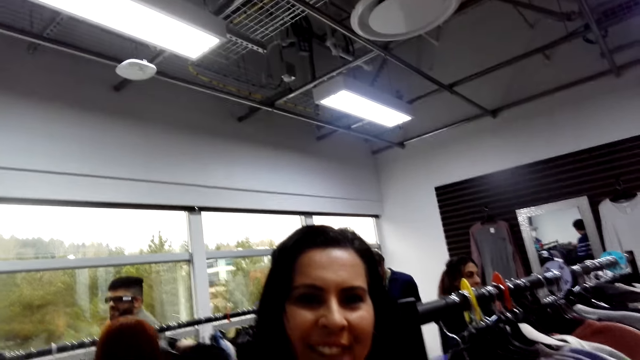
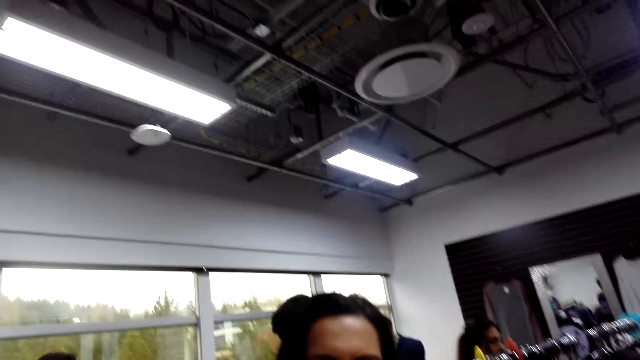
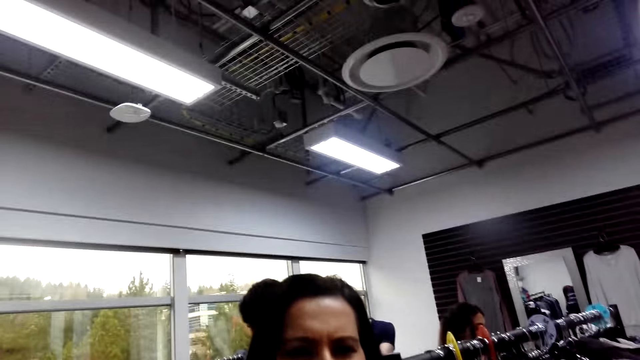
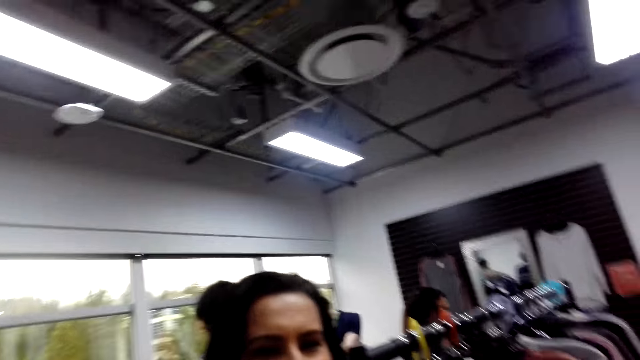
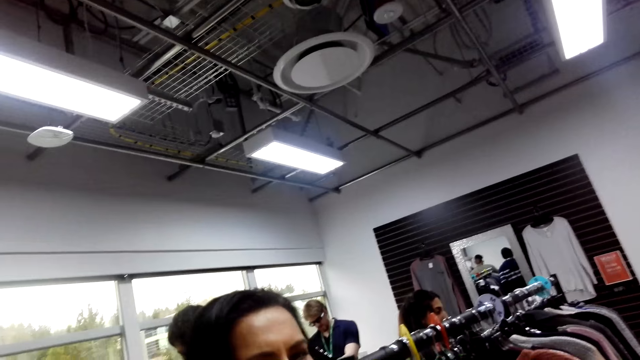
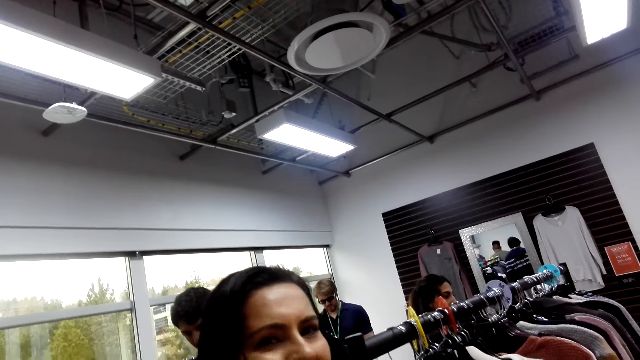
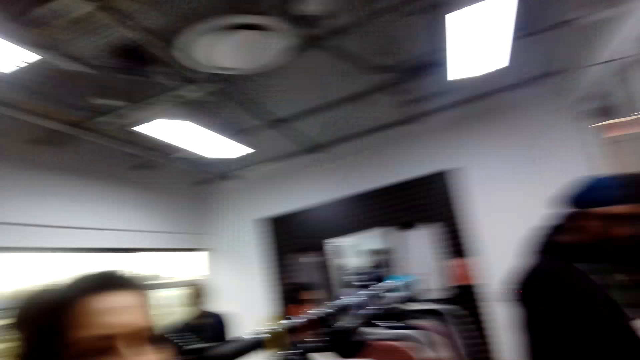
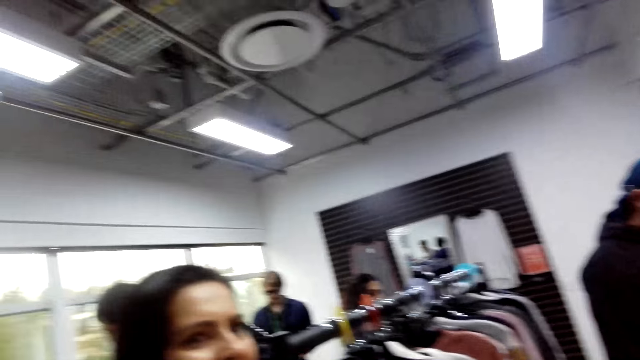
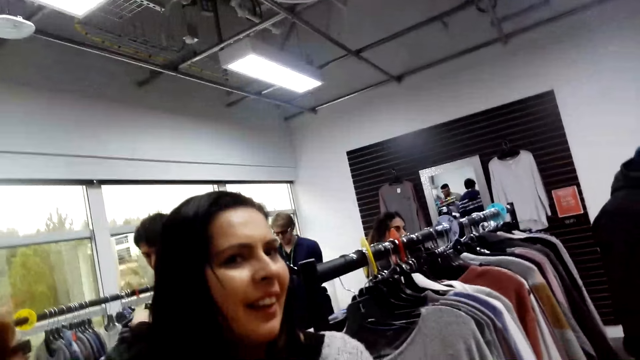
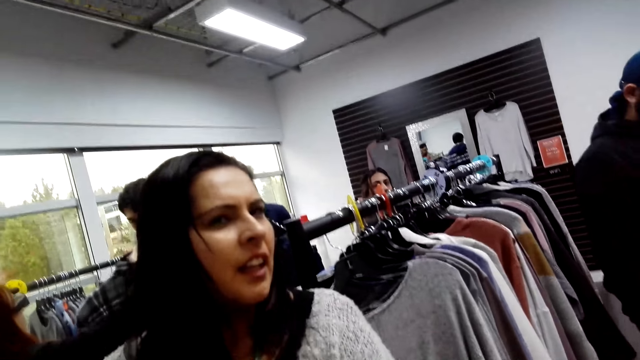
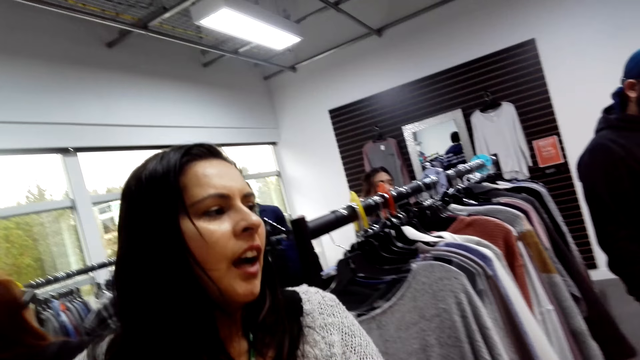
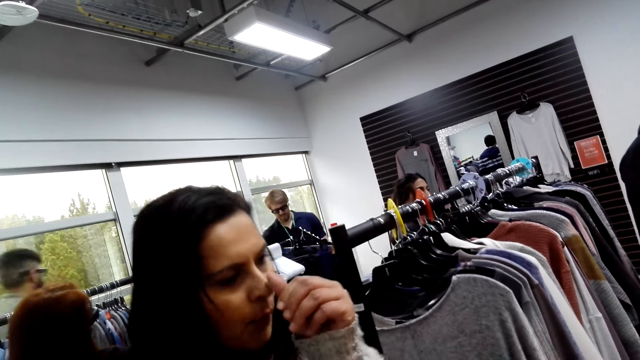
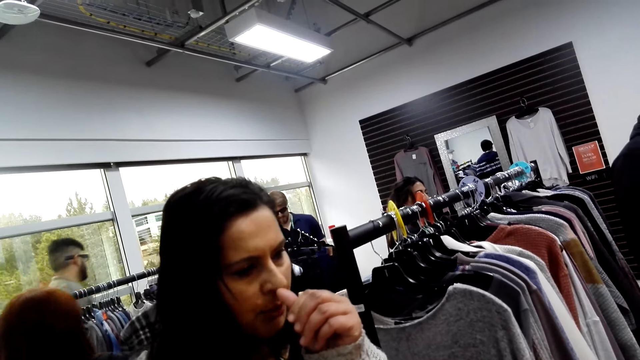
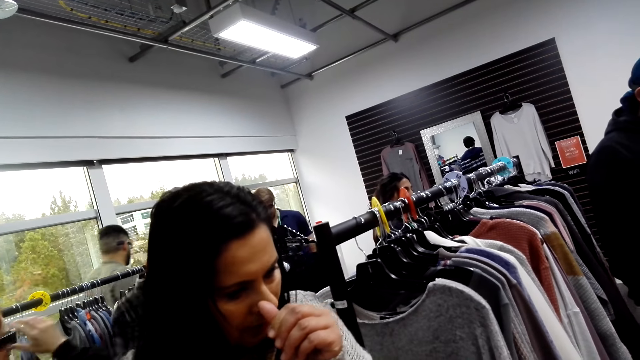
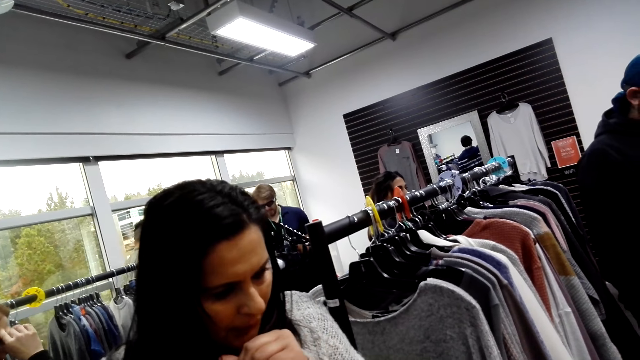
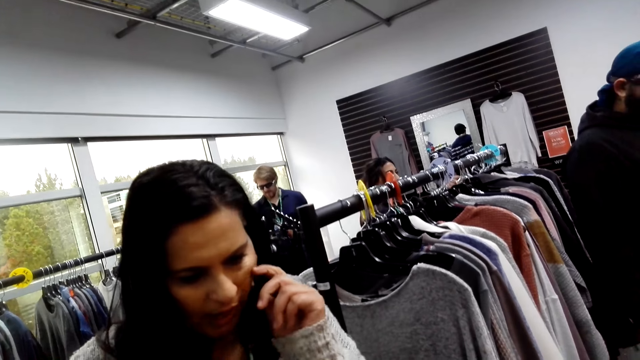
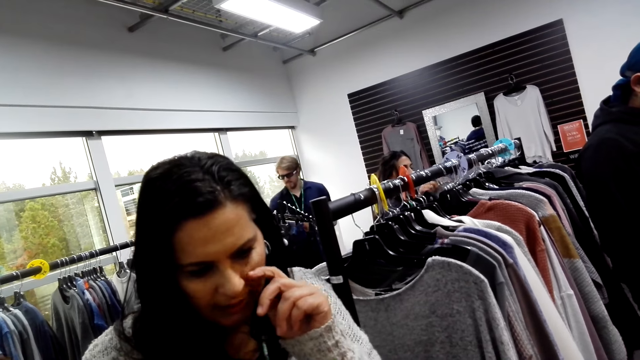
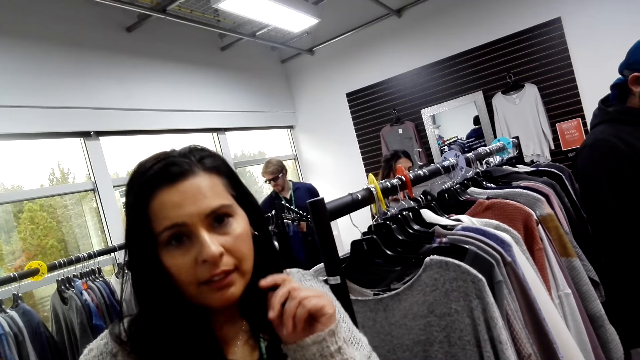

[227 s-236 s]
A woman converses with the camera wearer. The camera wearer asks the woman a question. The woman responds to the camera wearer.

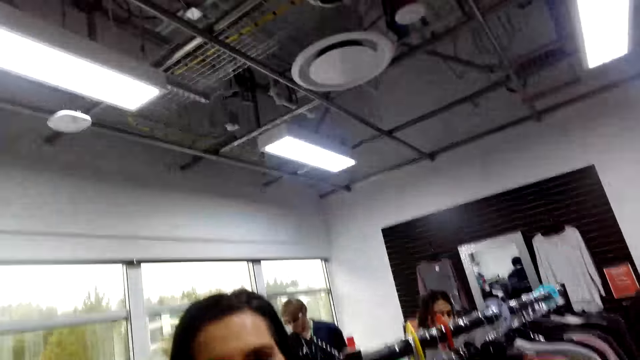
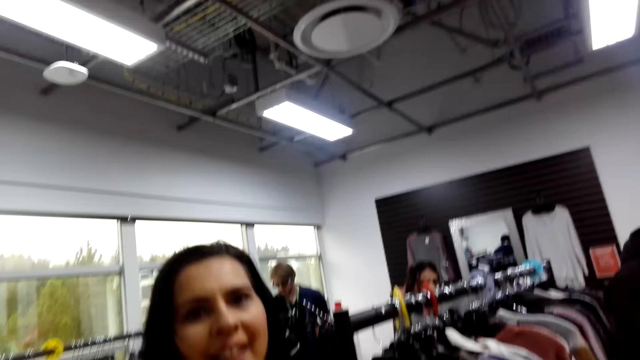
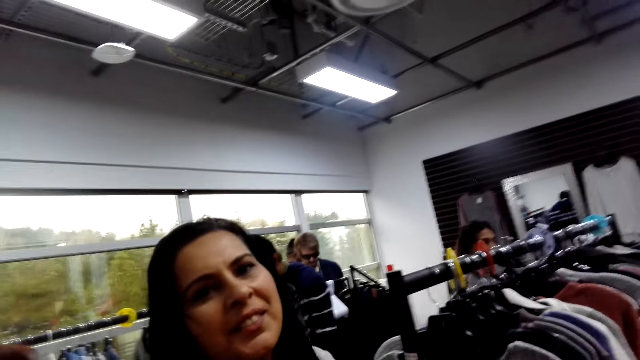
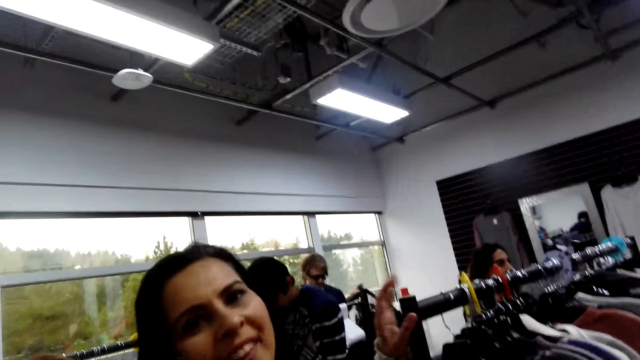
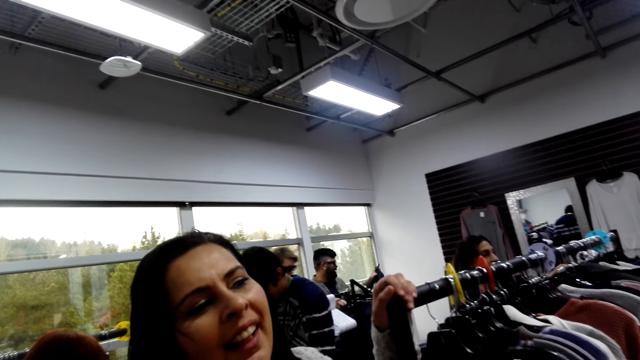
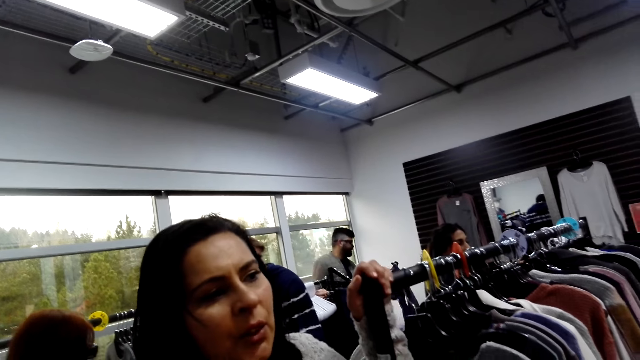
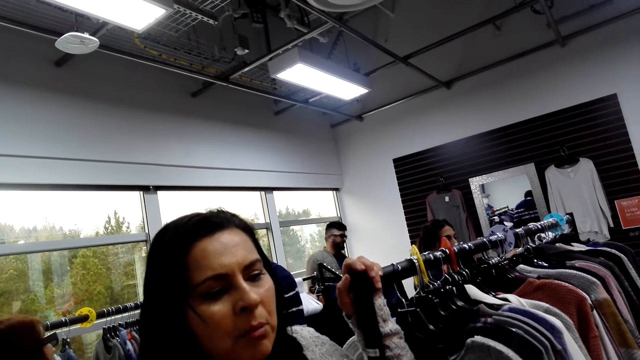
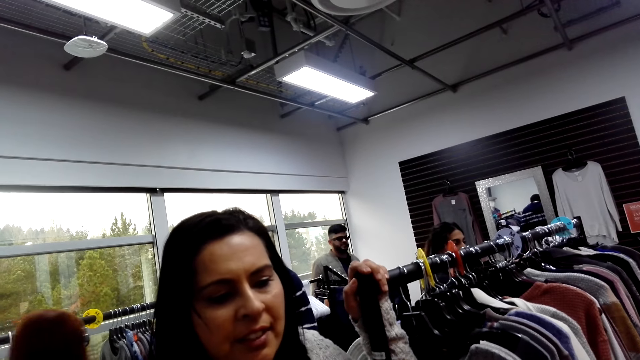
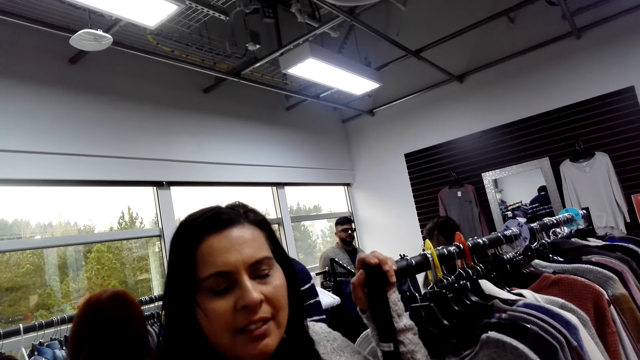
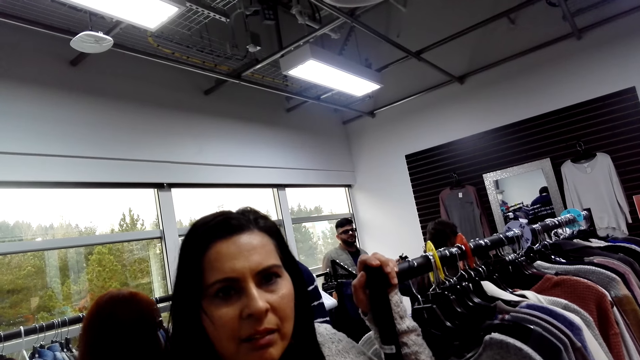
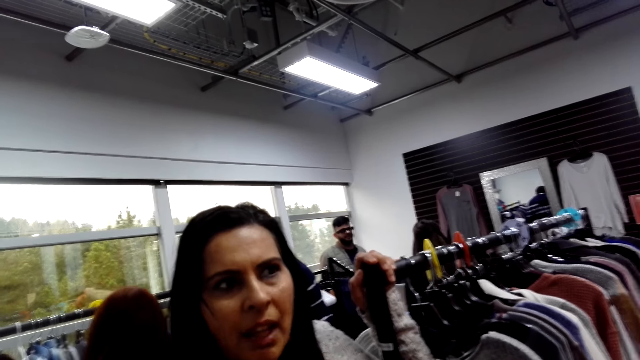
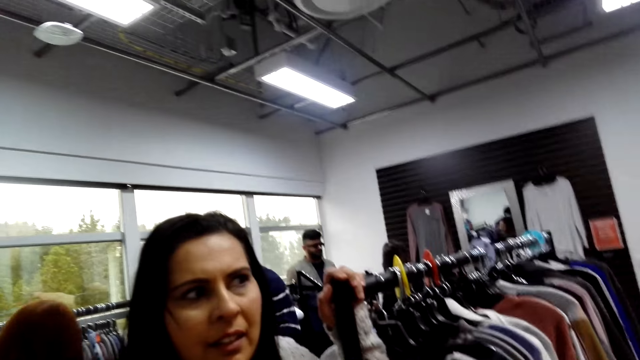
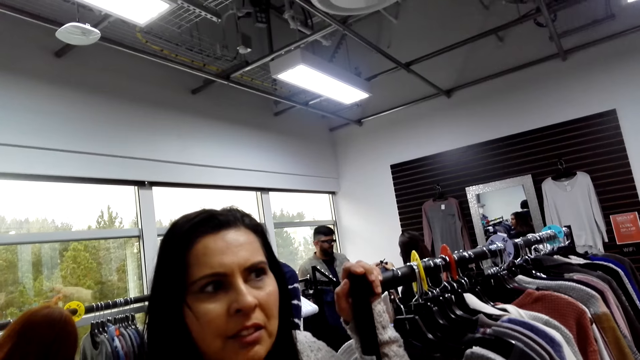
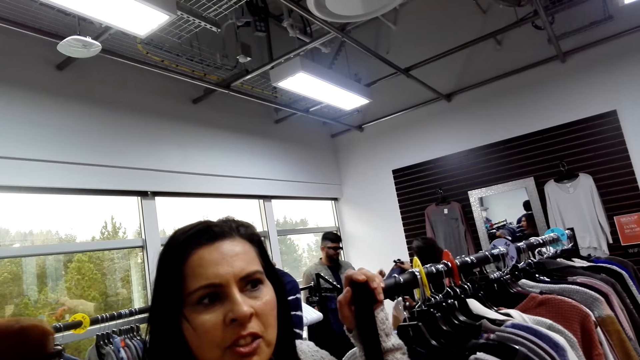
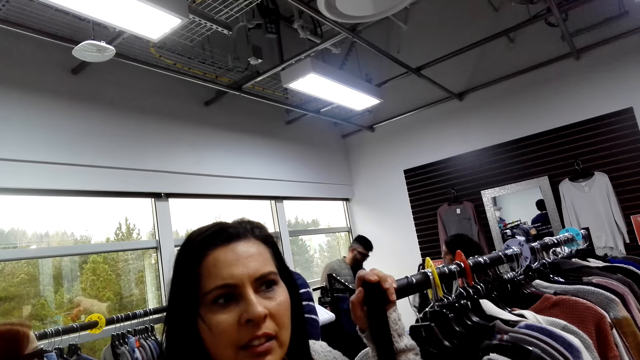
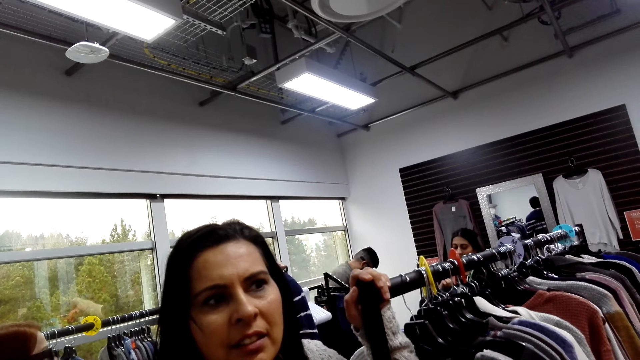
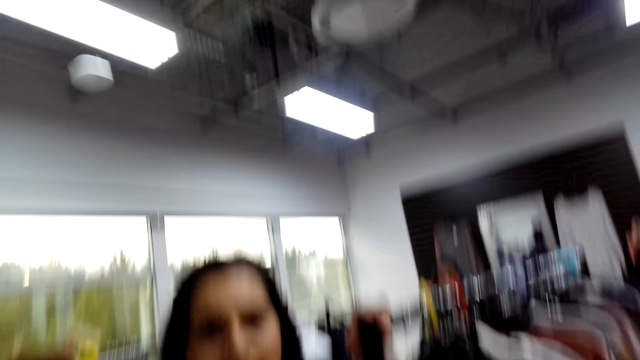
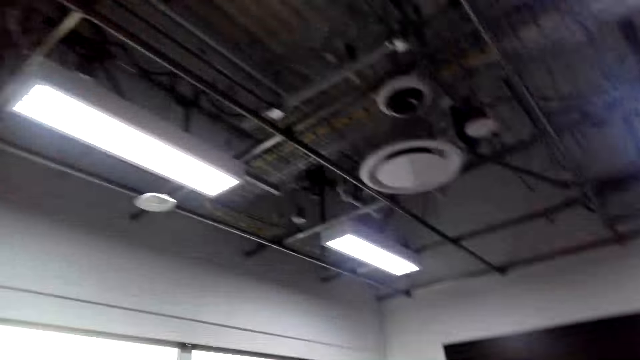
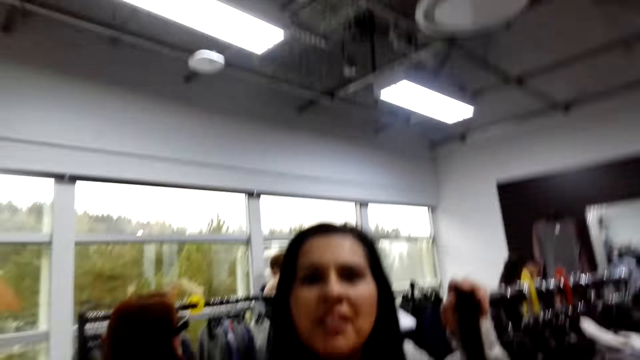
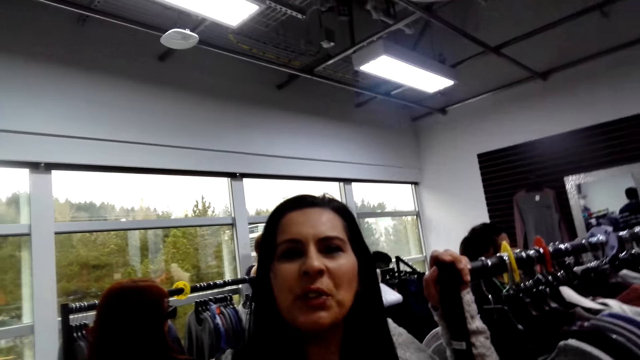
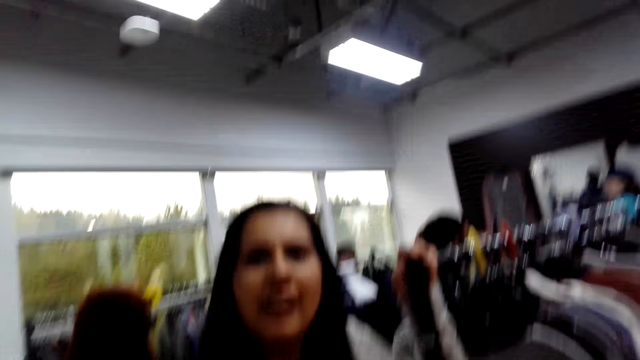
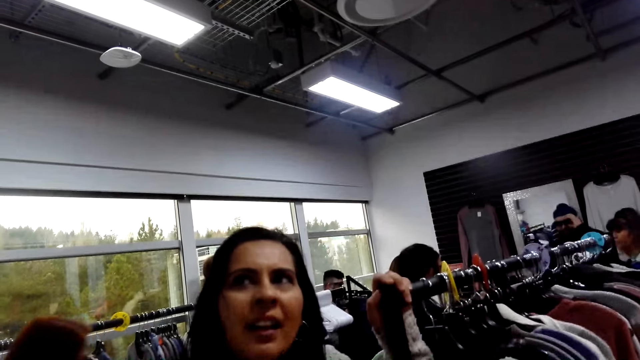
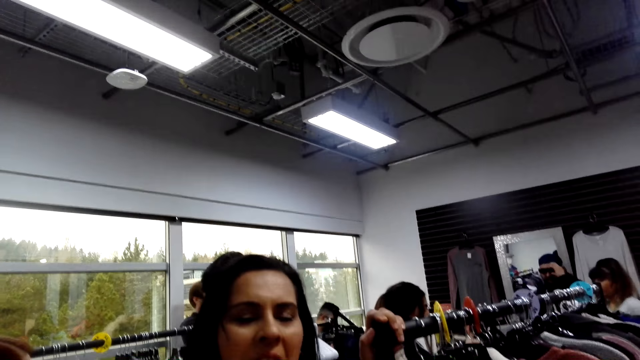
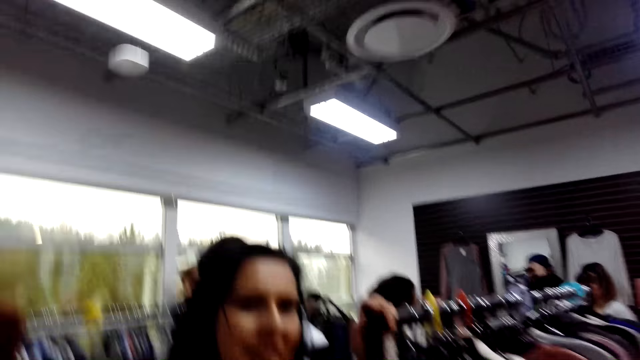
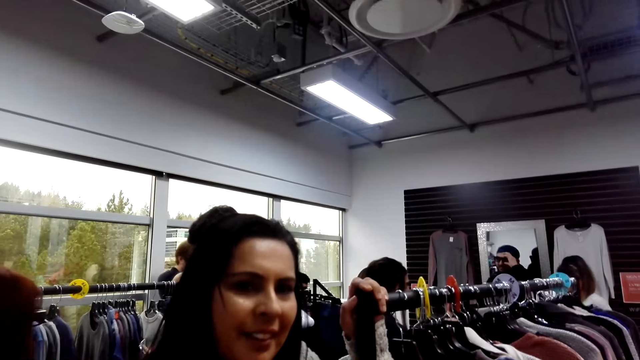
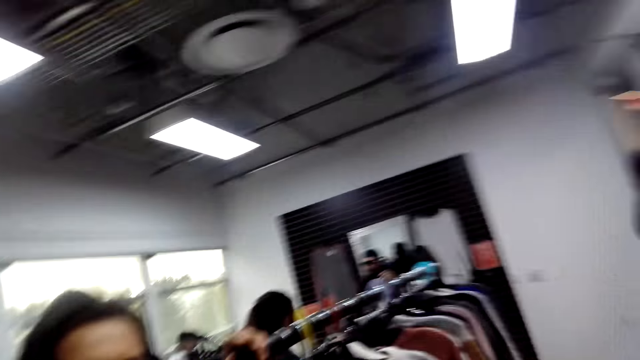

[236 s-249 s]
The camera wearer speaks to a woman. The woman holds the stand. The woman converses with the camera wearer.
